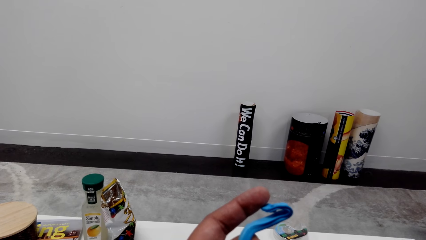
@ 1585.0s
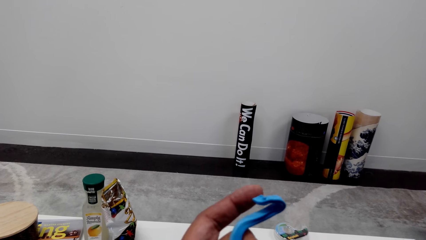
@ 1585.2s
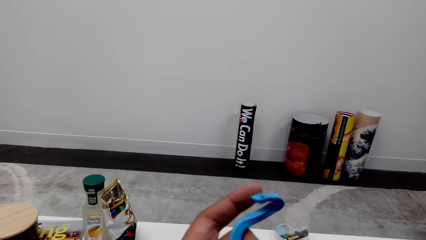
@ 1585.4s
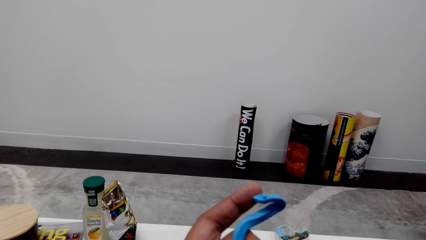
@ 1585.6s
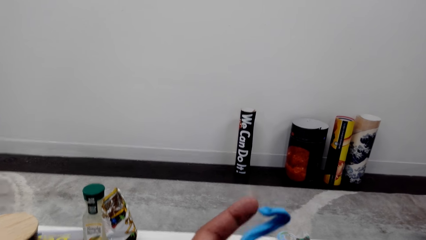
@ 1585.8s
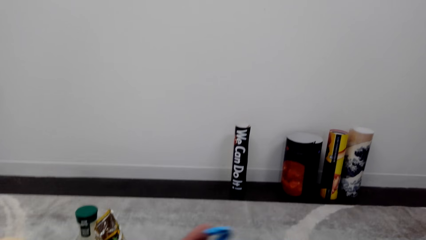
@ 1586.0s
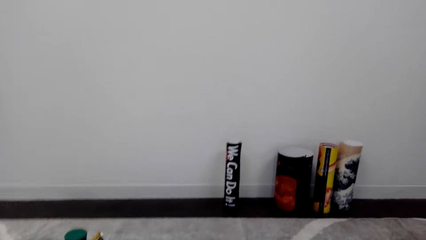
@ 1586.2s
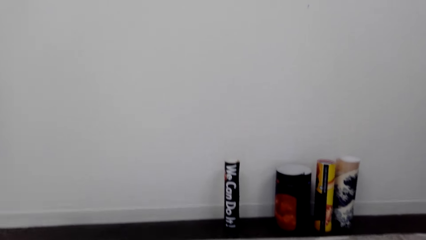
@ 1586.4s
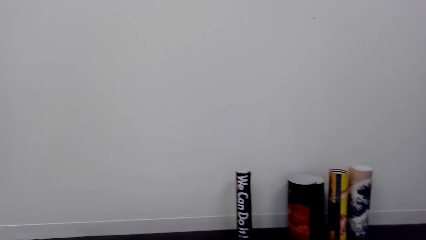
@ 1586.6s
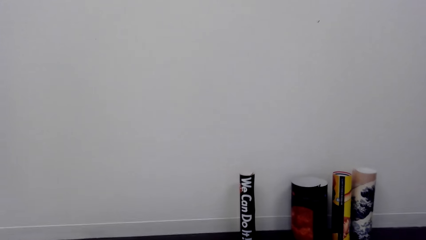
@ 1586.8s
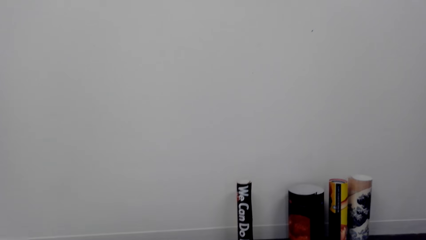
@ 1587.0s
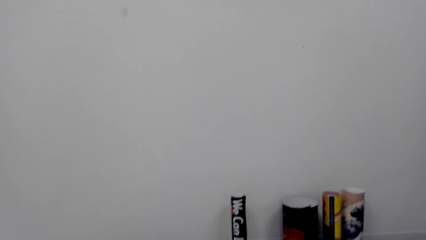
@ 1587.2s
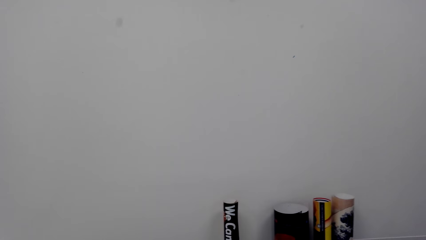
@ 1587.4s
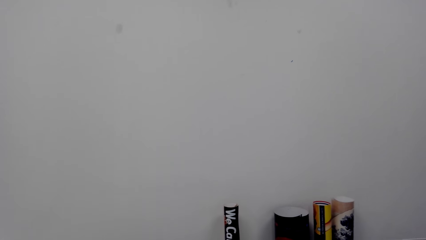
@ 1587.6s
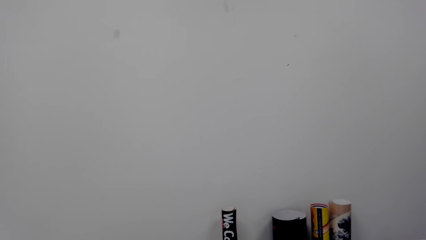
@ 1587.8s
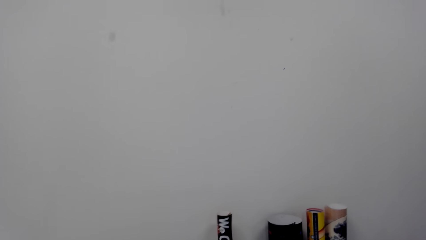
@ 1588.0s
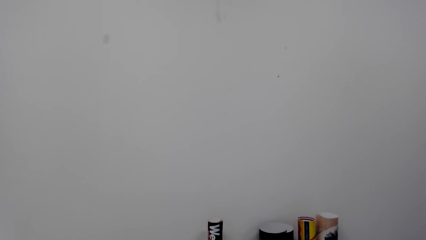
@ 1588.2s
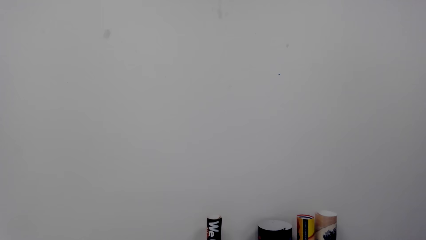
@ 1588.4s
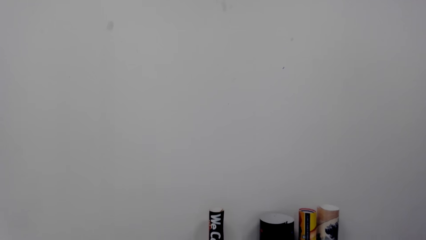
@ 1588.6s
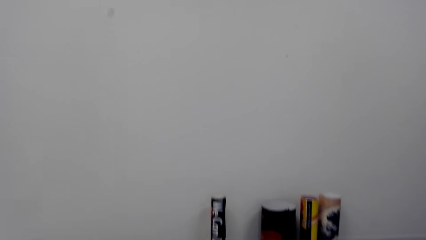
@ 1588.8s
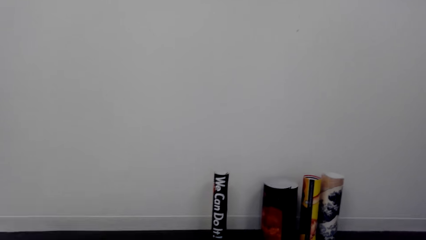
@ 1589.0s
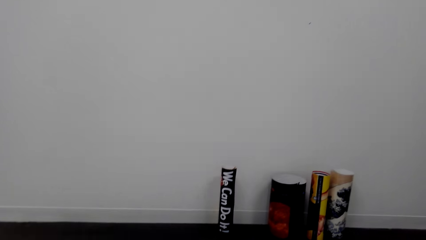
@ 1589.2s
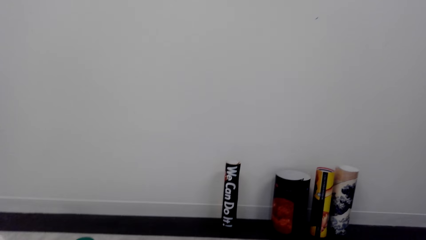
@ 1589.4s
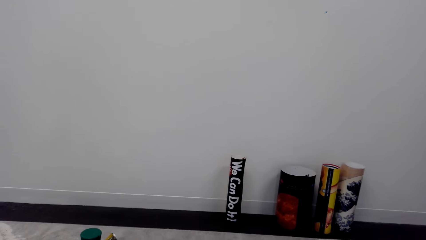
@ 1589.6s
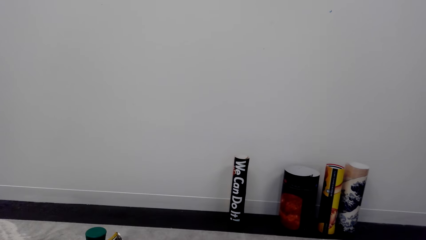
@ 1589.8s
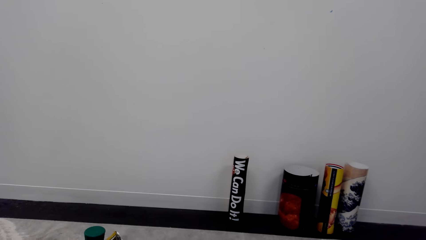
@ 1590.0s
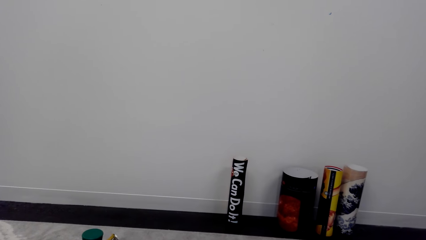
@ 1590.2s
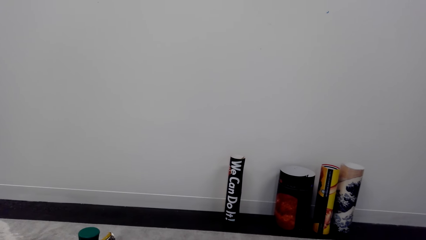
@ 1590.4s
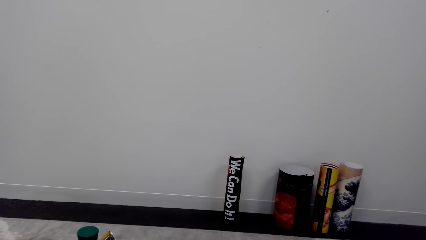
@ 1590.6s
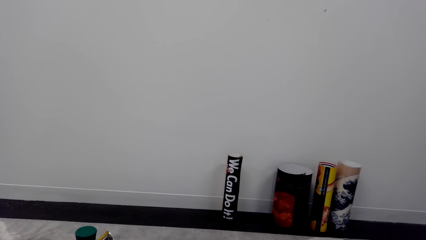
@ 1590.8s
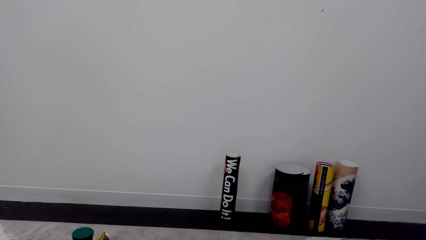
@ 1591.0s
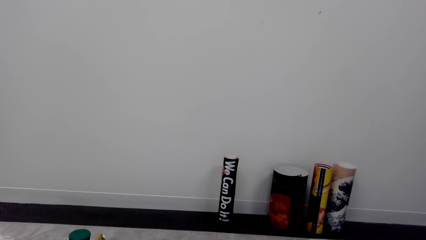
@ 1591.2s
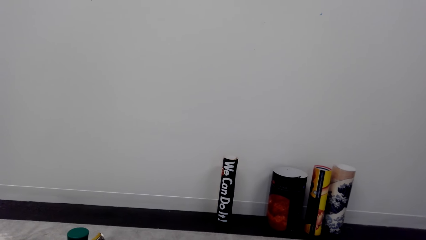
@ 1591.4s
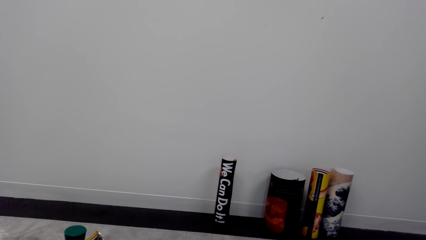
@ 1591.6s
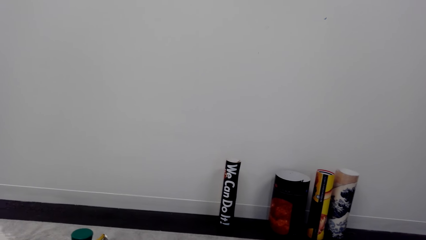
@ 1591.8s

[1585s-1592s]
The camera wearer looks around and talks over the phone.

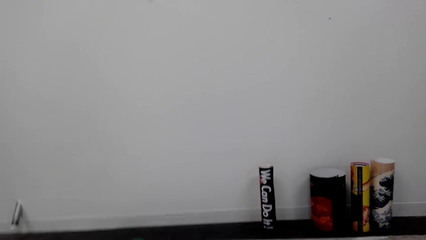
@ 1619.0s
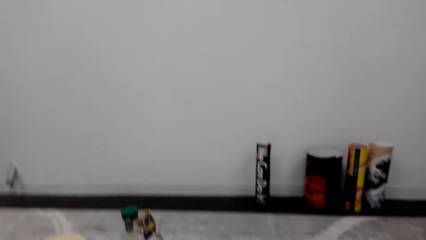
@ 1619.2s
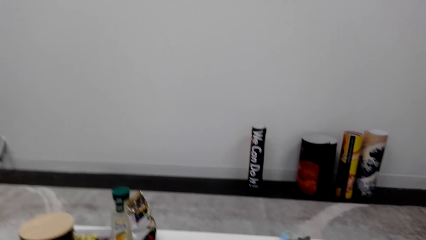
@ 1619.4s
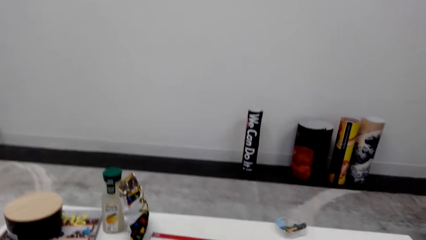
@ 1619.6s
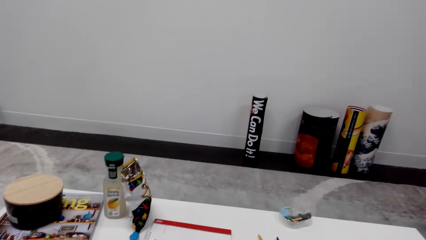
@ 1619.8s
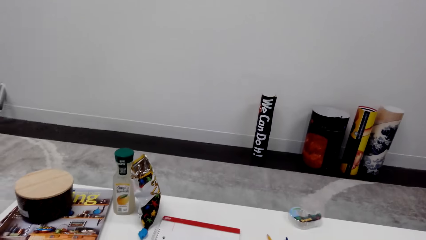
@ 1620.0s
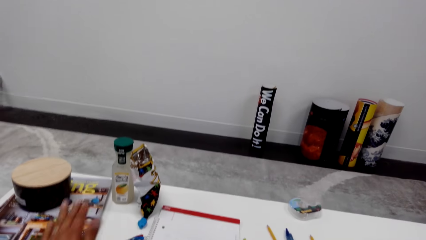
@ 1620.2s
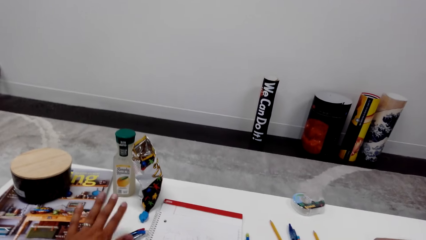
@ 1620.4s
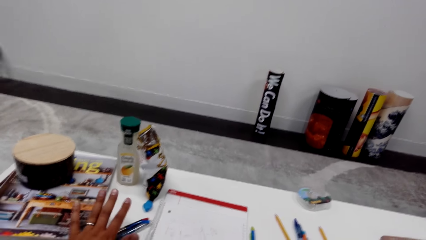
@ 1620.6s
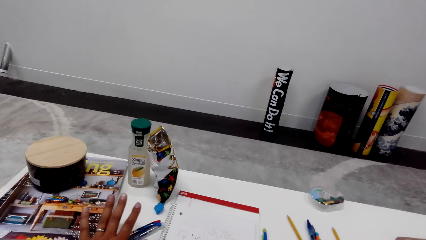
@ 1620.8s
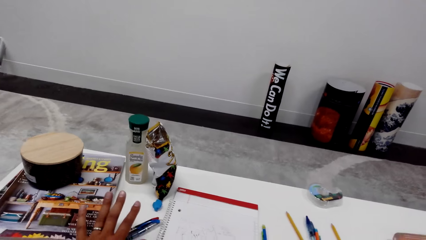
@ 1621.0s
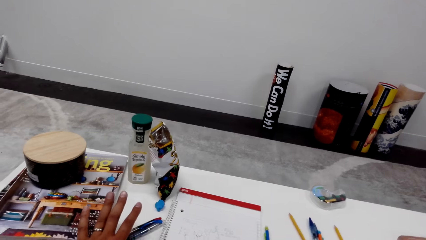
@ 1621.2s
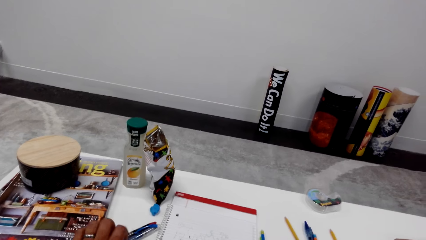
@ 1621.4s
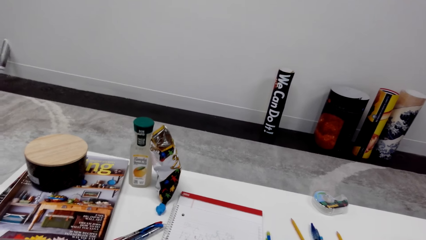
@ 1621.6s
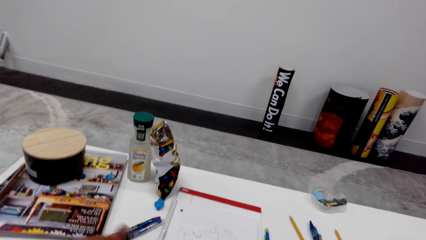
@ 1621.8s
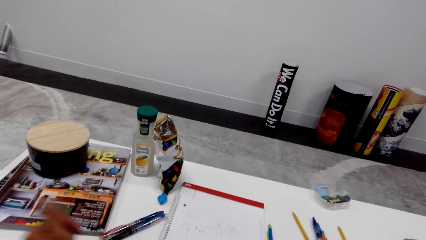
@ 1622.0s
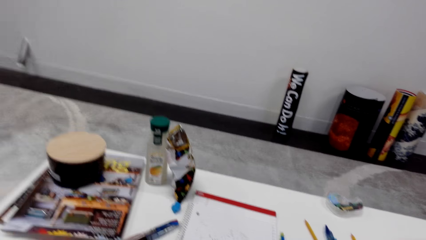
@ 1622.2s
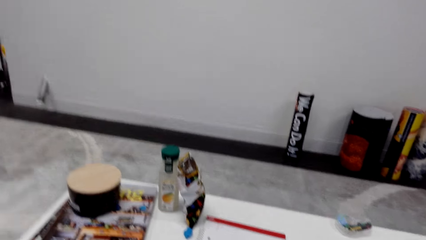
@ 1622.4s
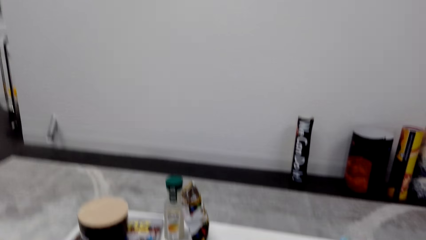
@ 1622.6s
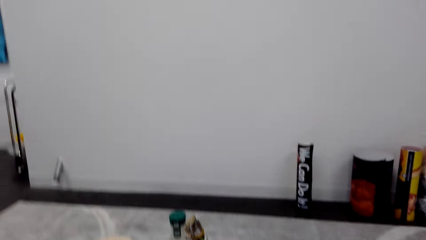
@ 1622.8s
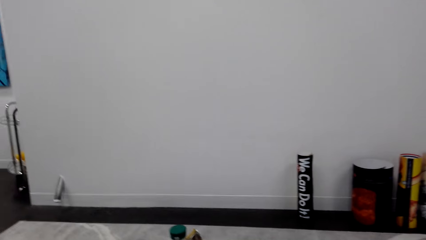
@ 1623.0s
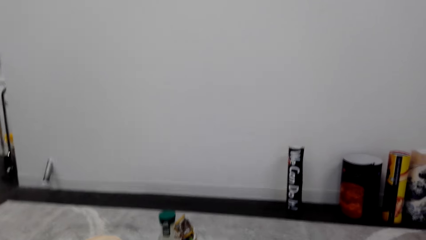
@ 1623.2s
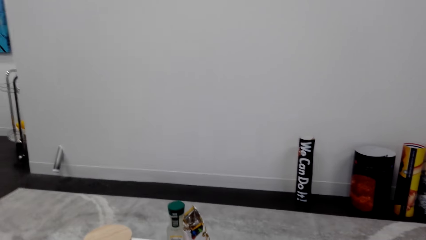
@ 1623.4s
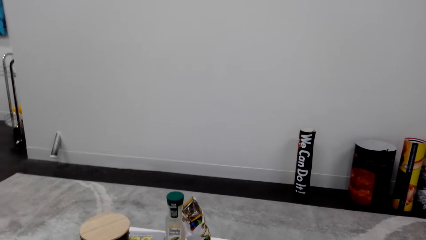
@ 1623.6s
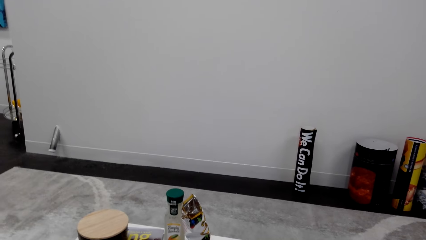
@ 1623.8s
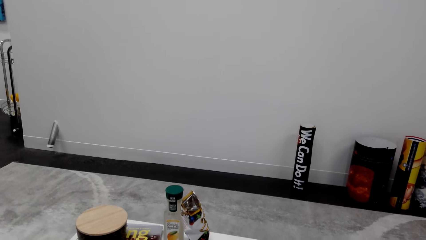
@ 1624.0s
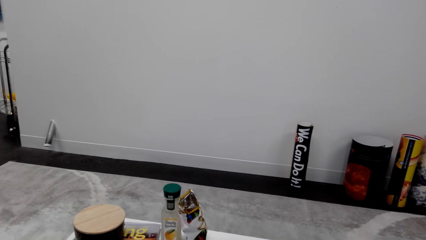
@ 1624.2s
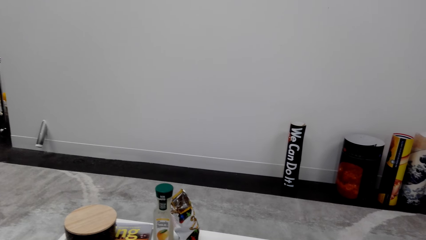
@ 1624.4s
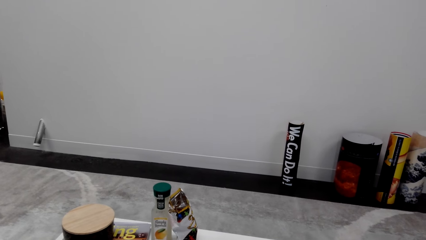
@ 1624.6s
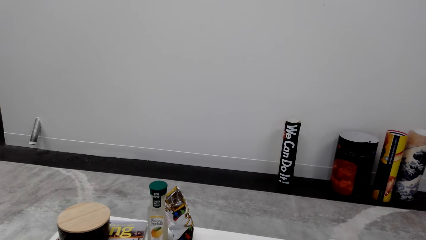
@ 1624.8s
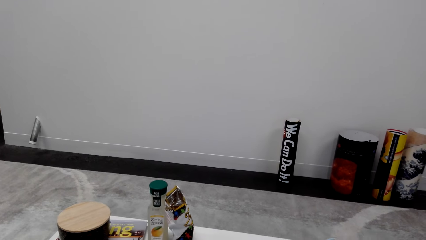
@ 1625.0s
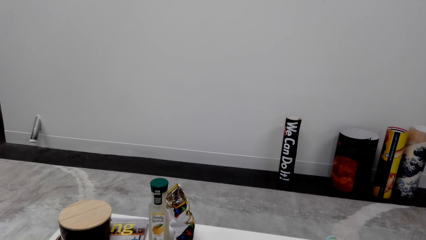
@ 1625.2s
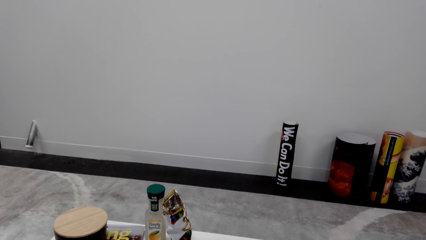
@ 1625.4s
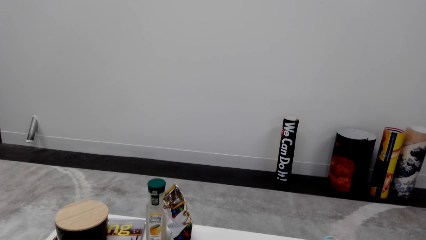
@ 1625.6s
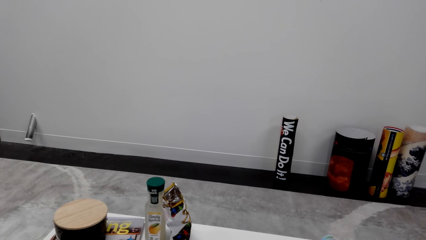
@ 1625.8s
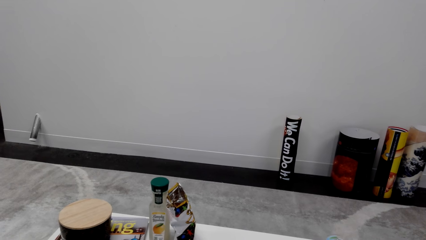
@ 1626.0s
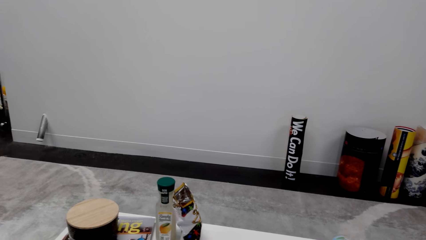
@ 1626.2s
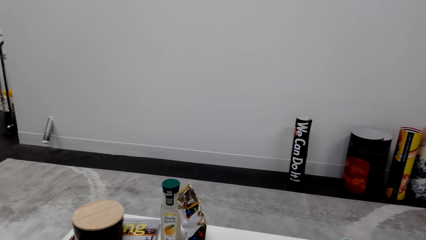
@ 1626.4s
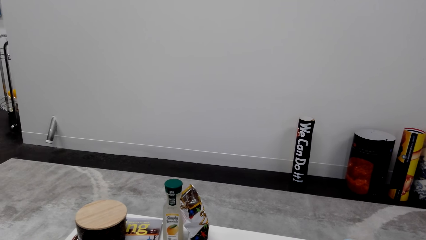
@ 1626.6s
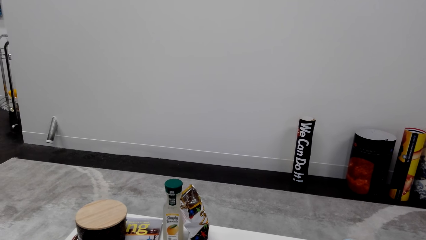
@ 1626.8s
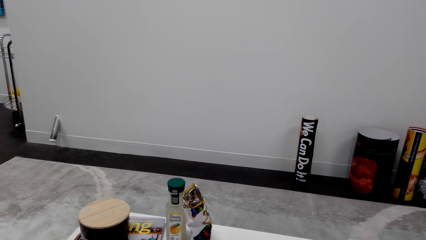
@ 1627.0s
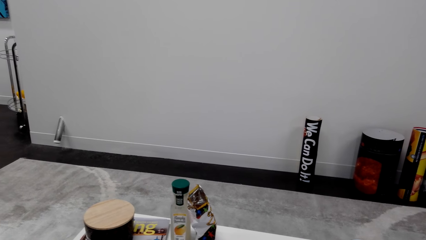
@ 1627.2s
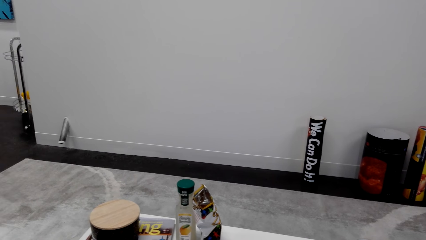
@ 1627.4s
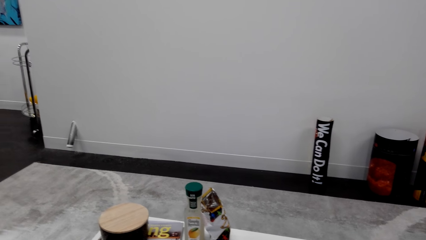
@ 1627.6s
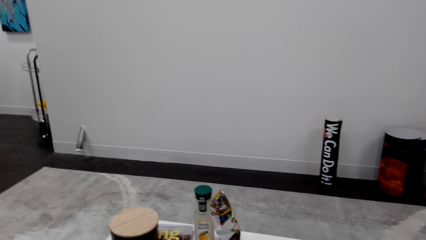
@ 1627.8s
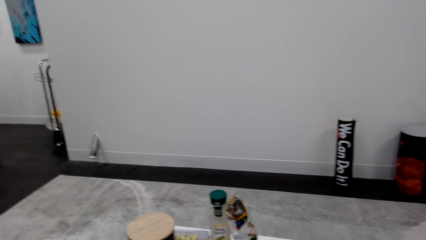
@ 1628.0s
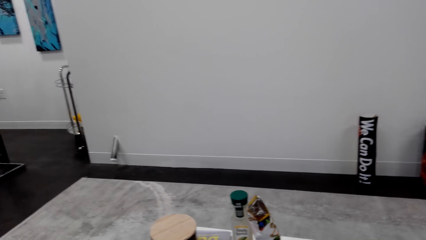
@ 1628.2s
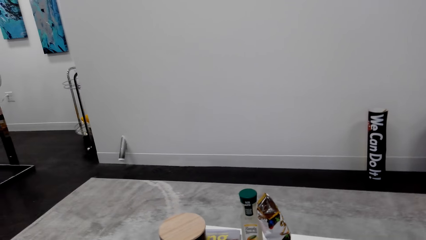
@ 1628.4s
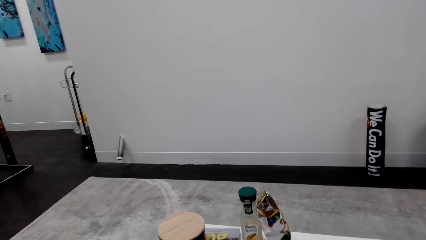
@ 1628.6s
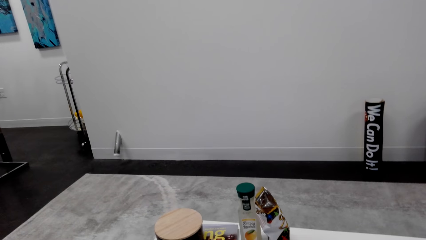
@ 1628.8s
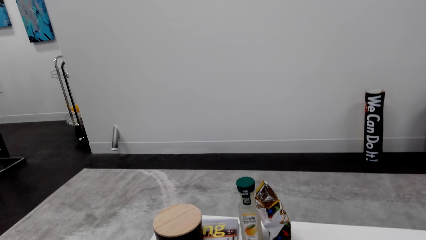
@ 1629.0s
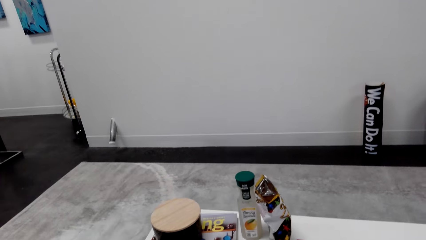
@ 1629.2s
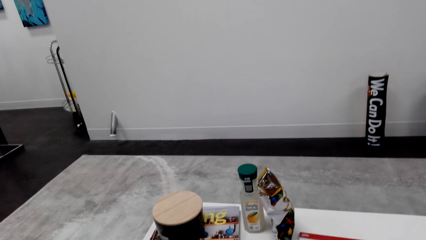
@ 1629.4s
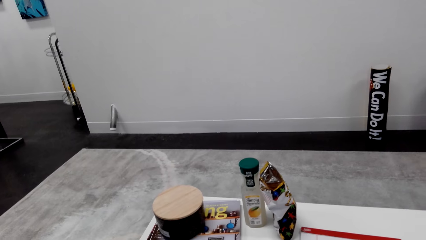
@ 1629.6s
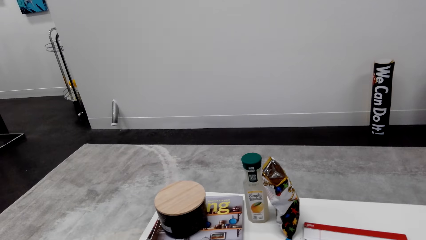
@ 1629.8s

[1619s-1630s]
The camera wearer touches the books on the table. They put the left hand on the table. They remove the left hand on the table. They look around, and talk over the phone.
